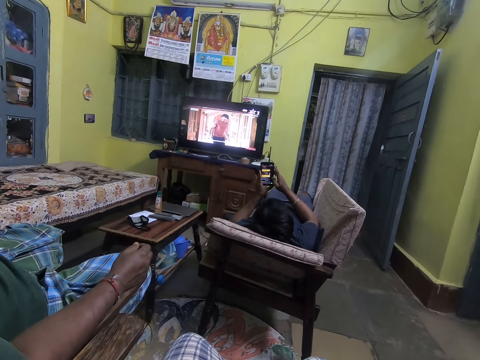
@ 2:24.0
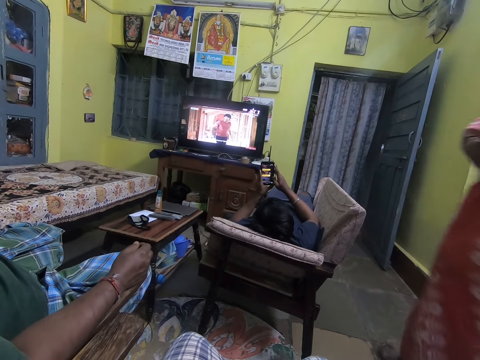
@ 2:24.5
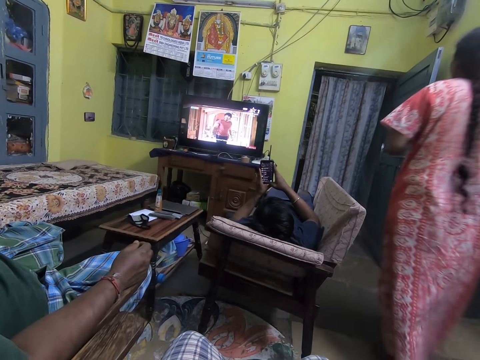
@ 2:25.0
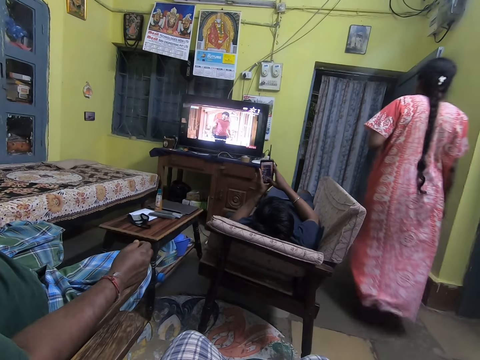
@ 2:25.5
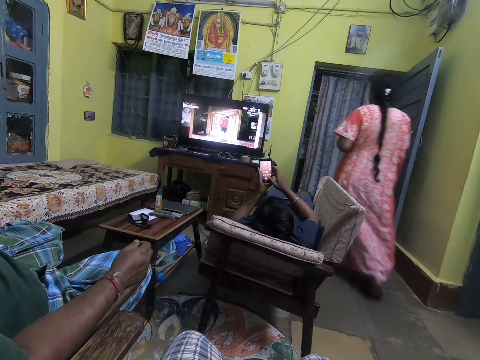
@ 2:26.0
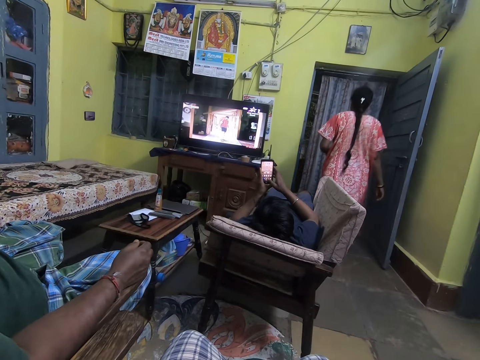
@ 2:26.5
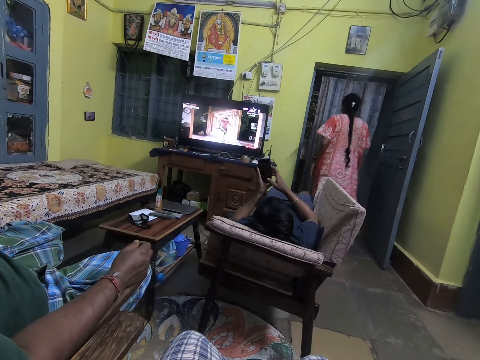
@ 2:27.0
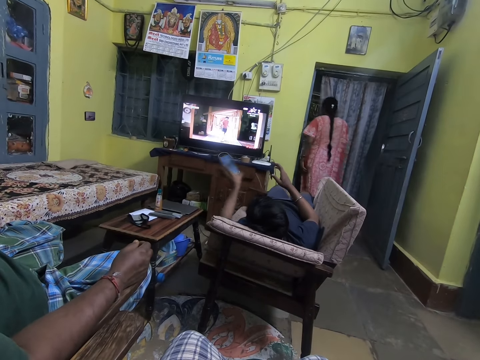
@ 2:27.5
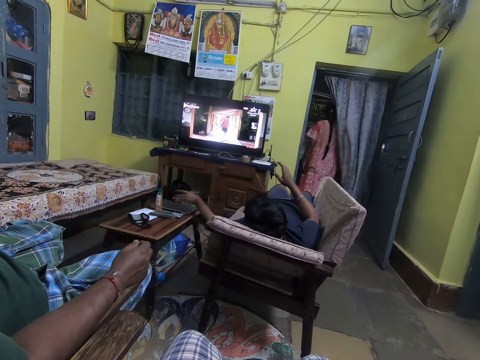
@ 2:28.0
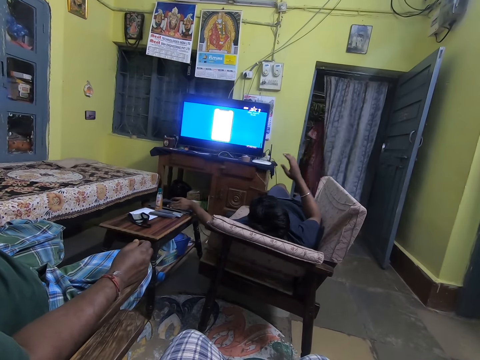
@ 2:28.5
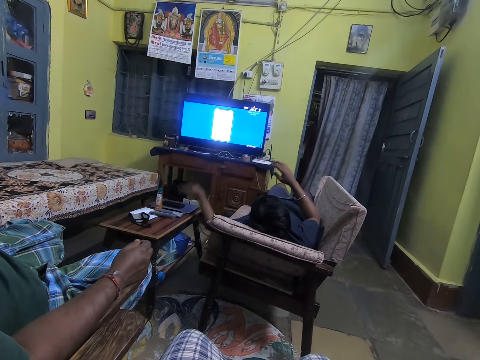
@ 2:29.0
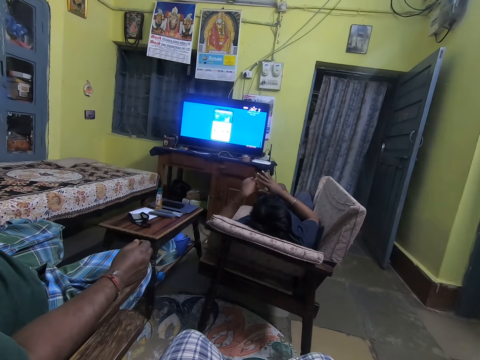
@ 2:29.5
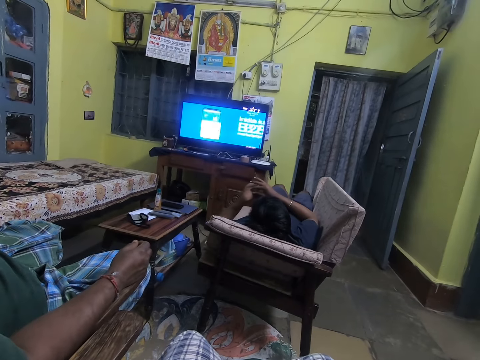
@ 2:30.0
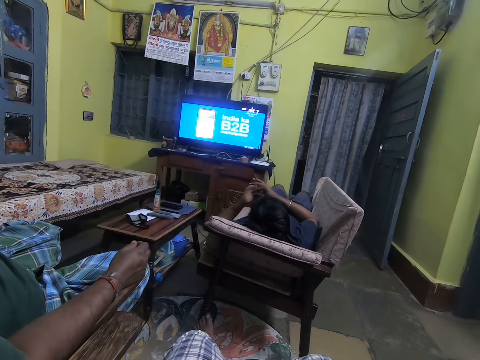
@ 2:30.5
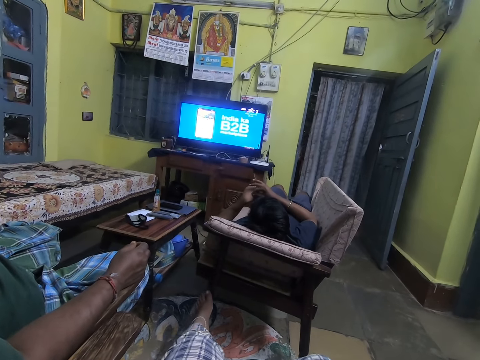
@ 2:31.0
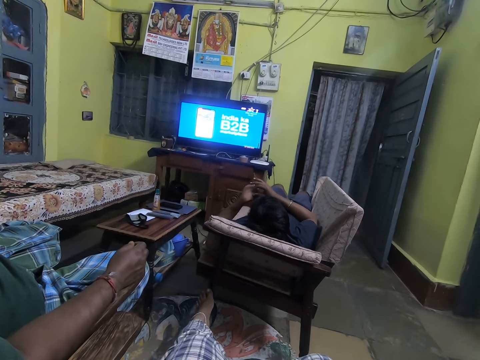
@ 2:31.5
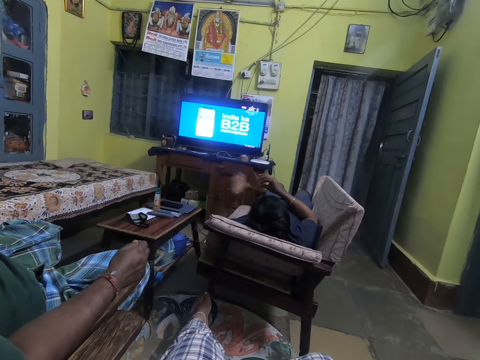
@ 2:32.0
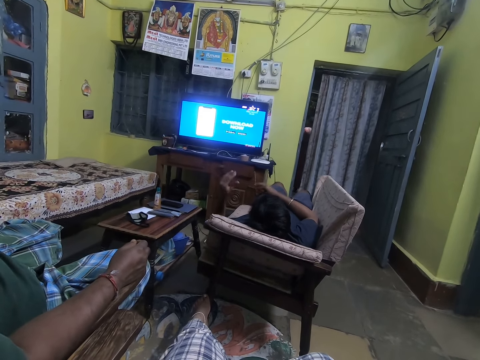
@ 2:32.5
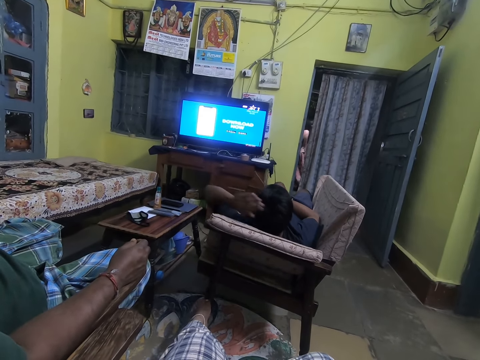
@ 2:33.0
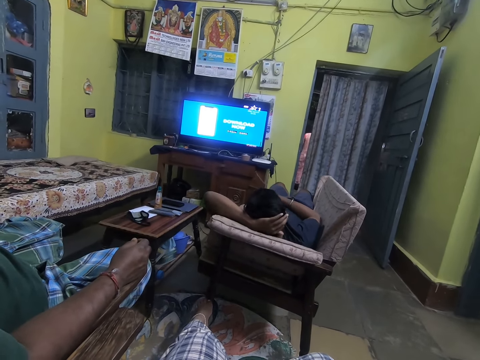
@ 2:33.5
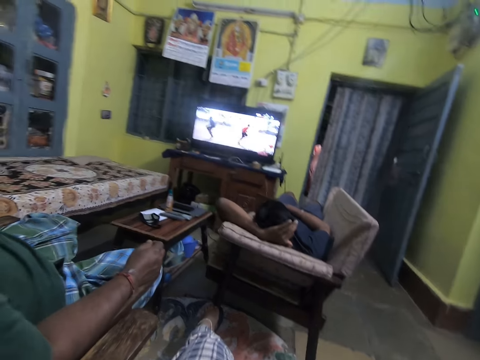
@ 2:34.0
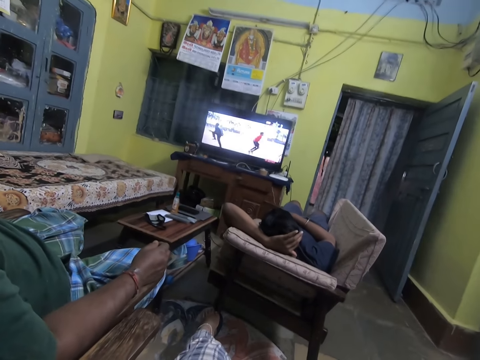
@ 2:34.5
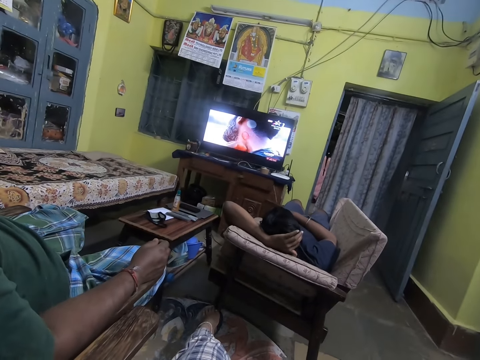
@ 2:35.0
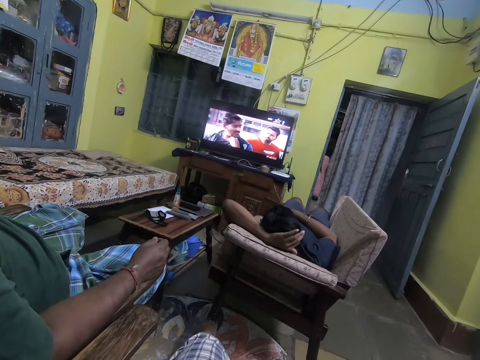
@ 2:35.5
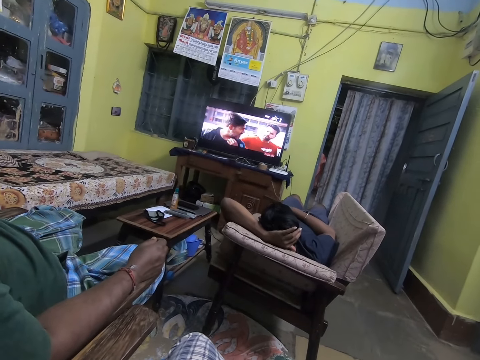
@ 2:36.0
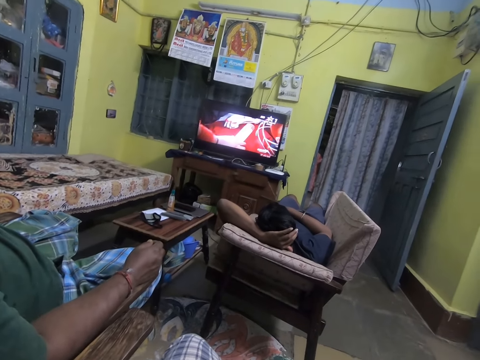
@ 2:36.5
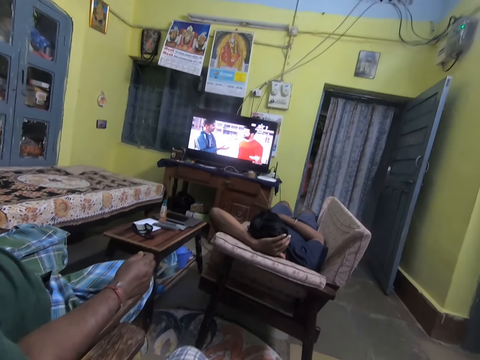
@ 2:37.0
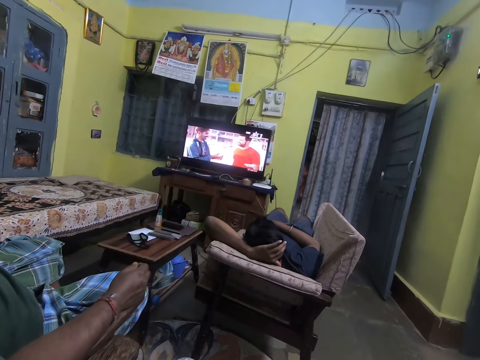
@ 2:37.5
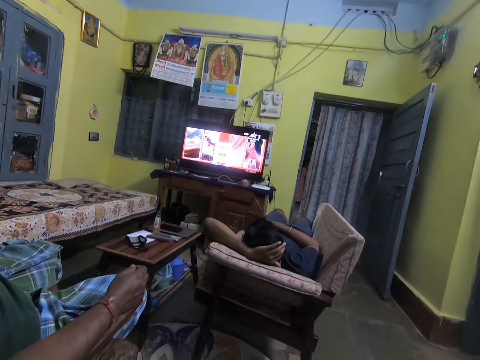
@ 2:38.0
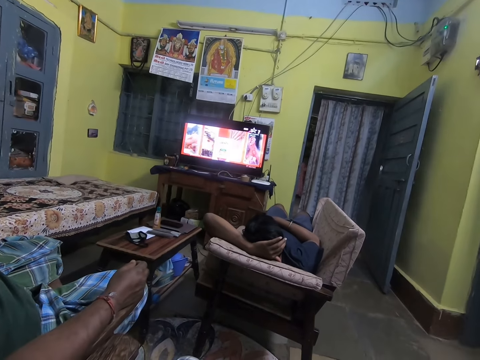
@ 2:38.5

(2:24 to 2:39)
A woman walks across. A man puts the phone down. The camera wearer watches television.

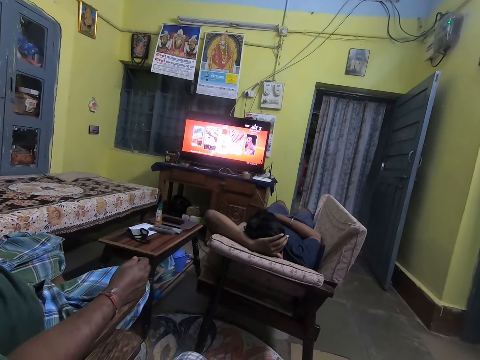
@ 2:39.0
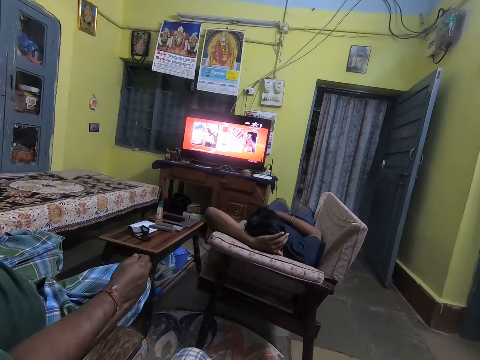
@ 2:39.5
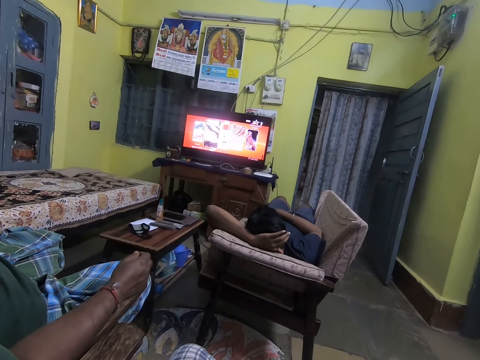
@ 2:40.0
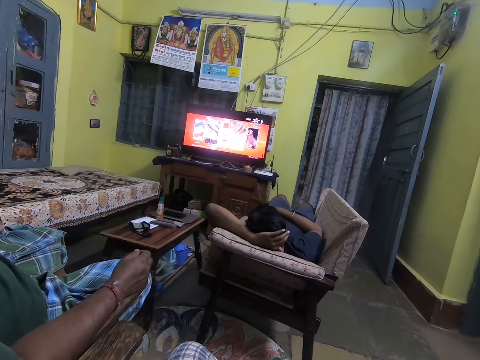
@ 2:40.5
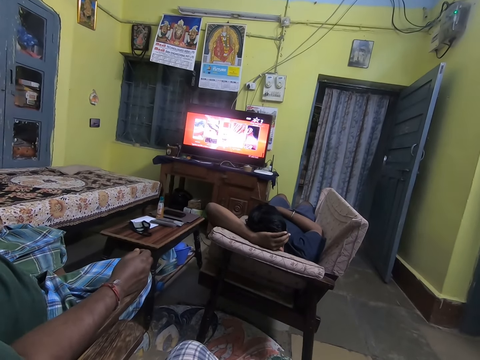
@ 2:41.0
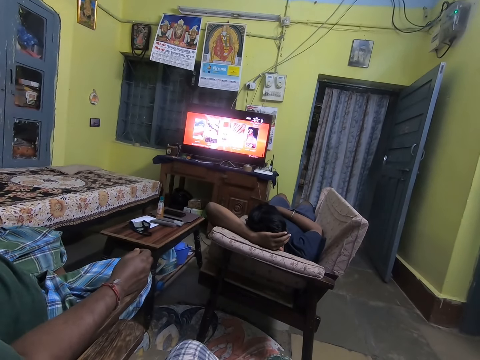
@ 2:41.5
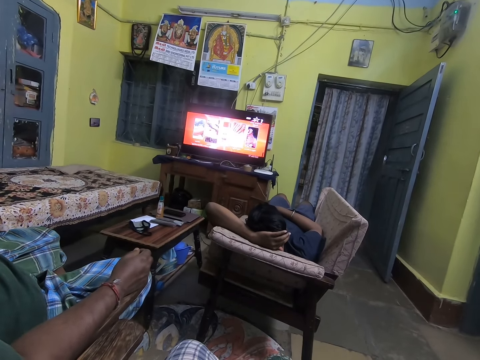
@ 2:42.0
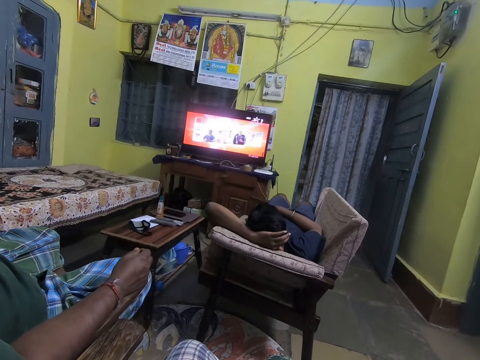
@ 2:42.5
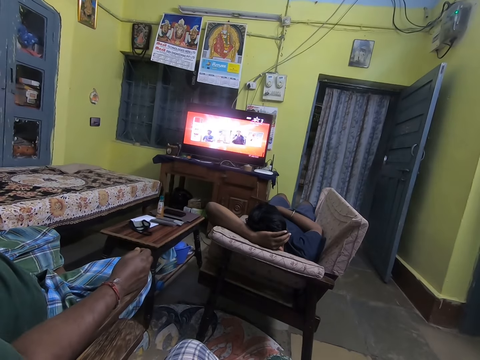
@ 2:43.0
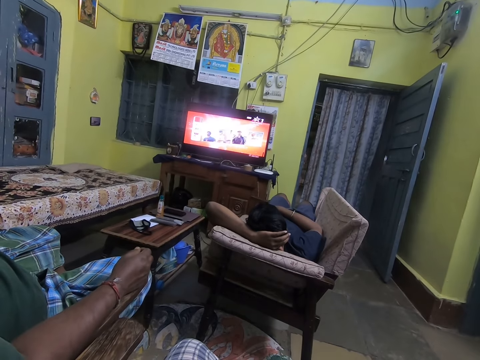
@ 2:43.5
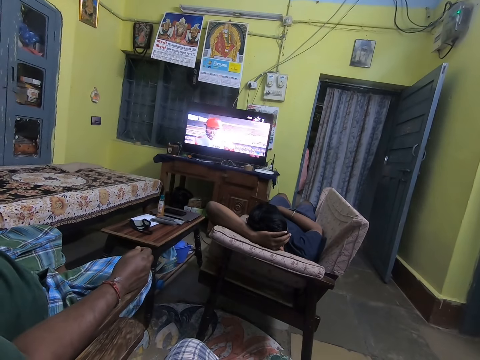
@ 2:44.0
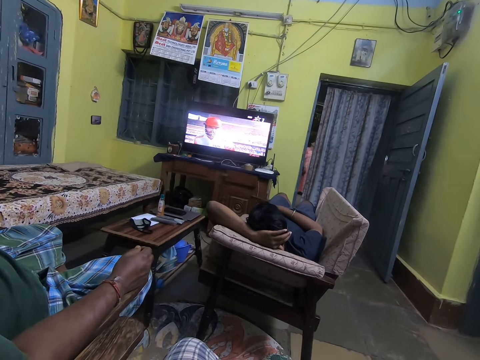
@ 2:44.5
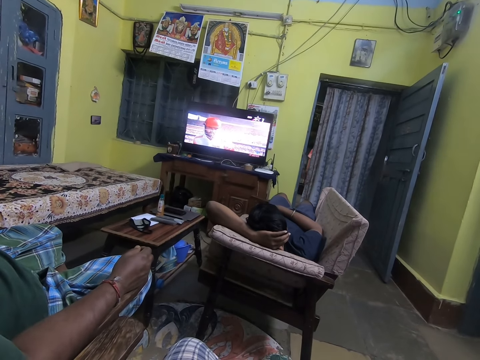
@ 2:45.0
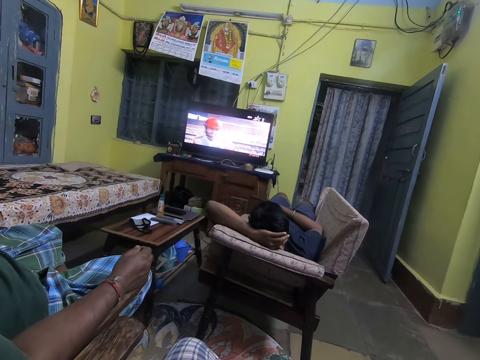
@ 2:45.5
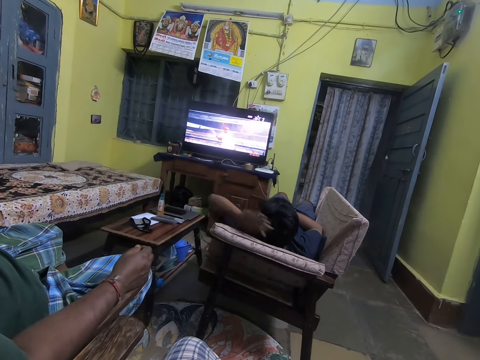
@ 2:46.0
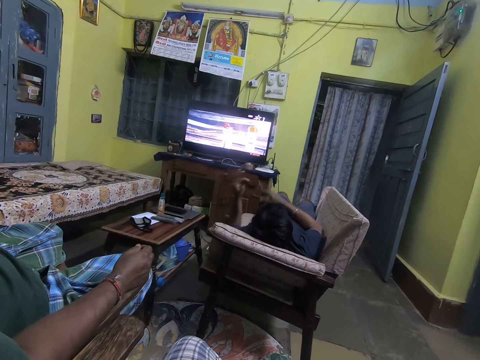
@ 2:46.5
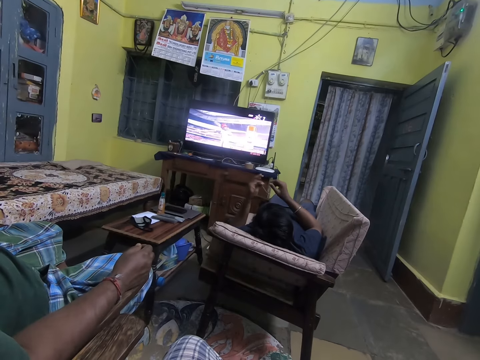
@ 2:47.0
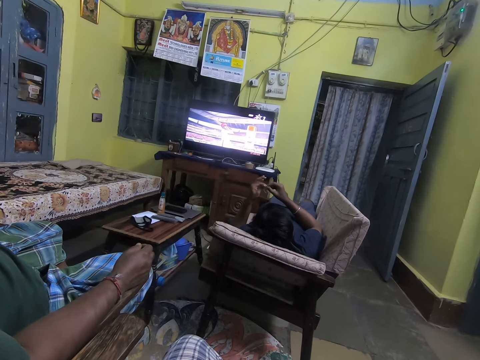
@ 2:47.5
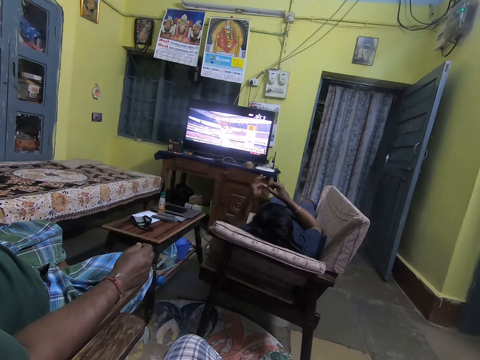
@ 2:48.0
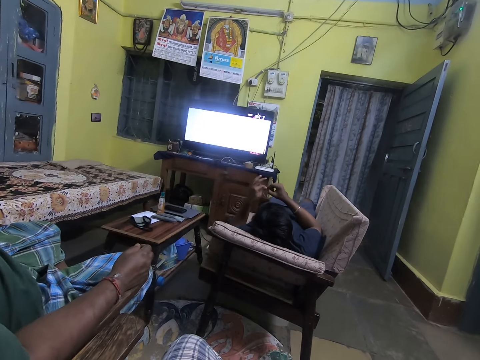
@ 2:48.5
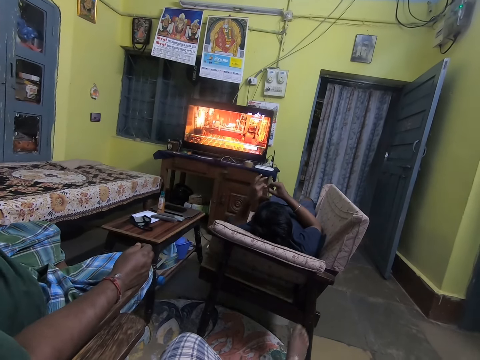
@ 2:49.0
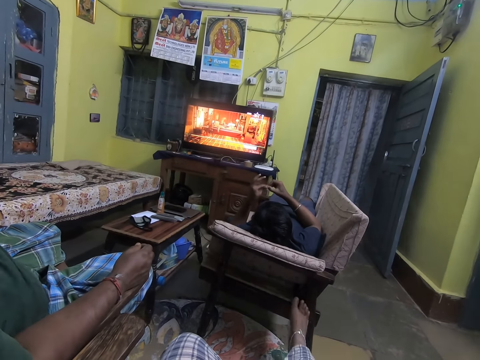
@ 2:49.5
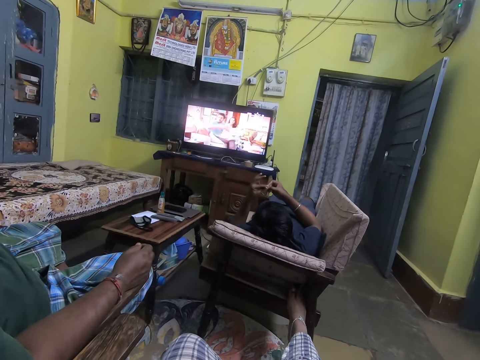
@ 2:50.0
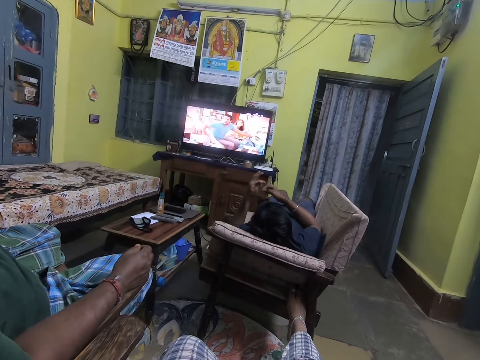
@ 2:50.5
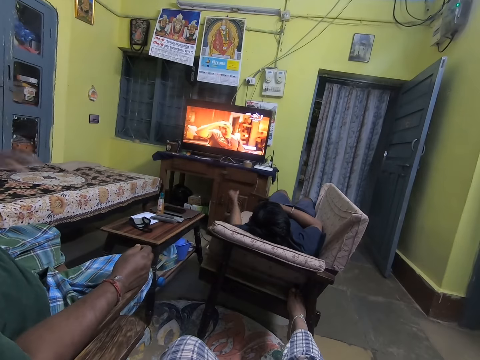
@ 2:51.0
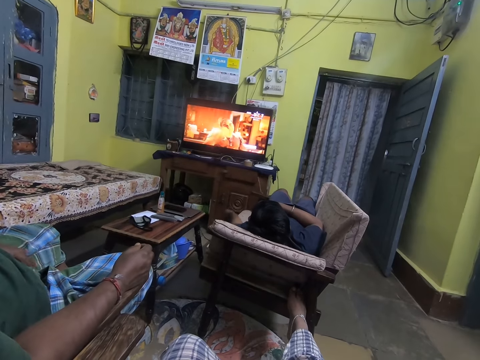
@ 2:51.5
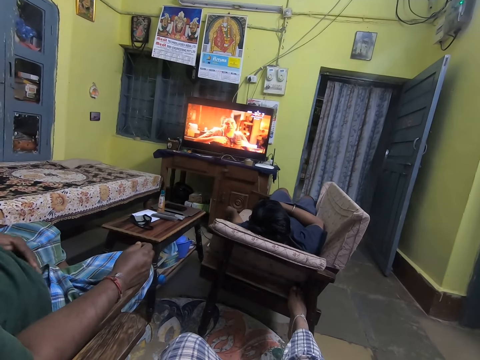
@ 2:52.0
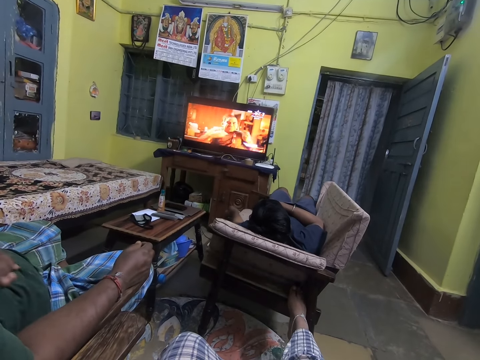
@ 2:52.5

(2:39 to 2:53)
A man moves his hand. The camera wearer watches television.
